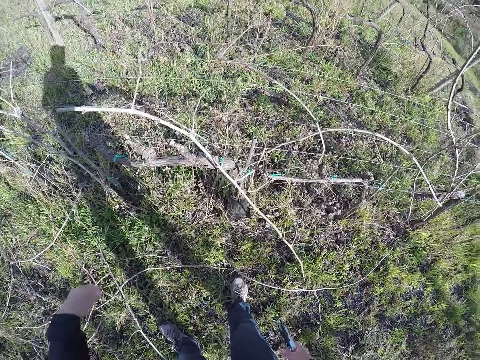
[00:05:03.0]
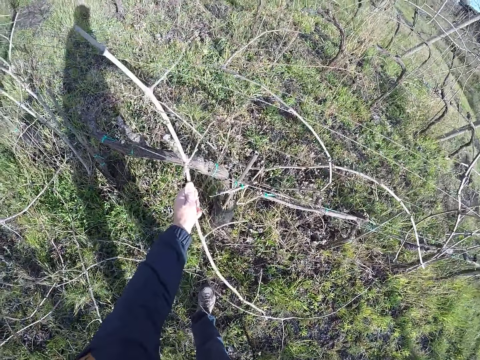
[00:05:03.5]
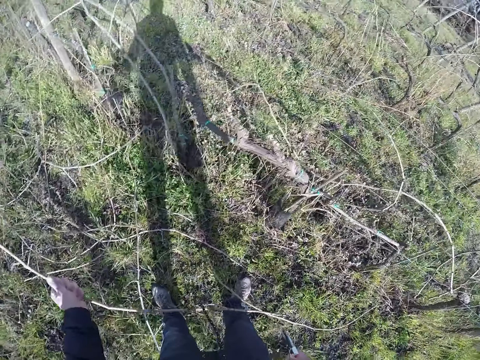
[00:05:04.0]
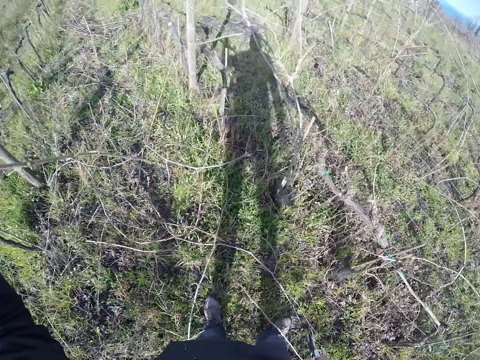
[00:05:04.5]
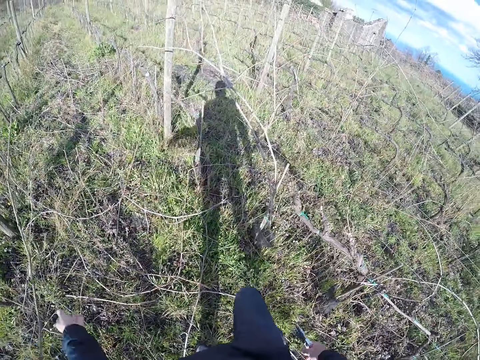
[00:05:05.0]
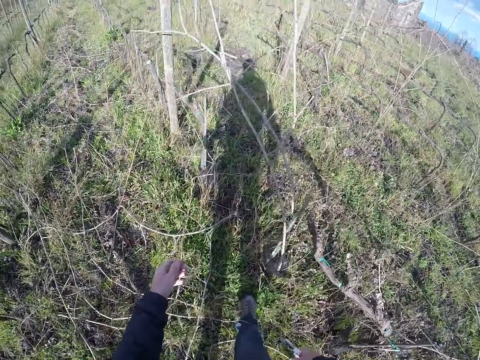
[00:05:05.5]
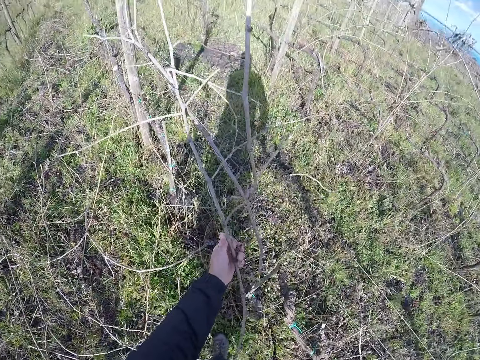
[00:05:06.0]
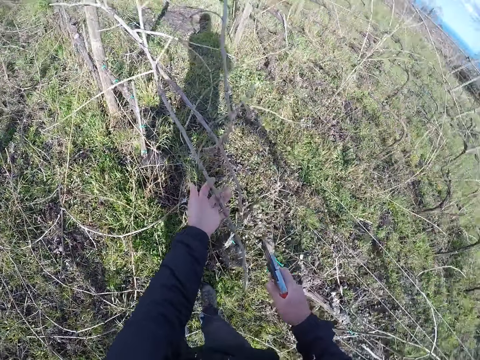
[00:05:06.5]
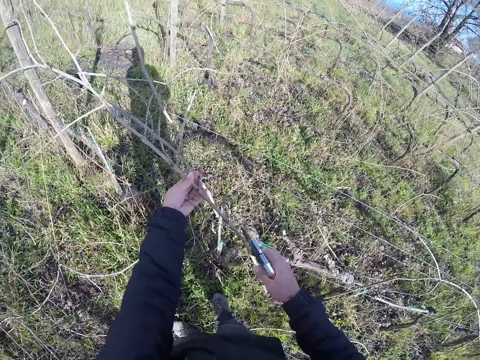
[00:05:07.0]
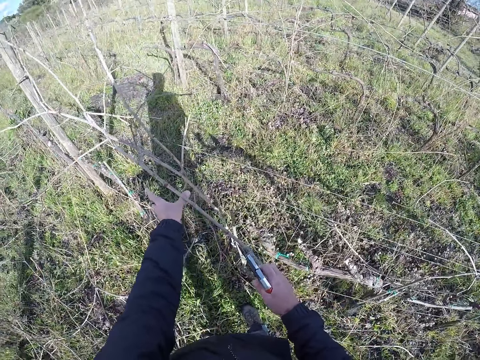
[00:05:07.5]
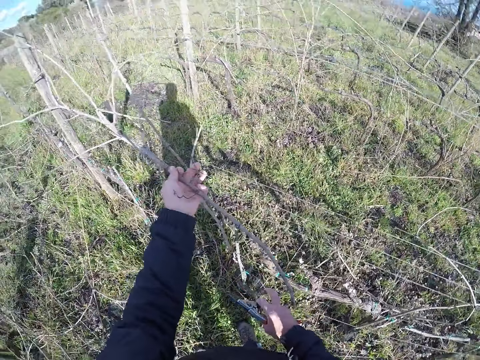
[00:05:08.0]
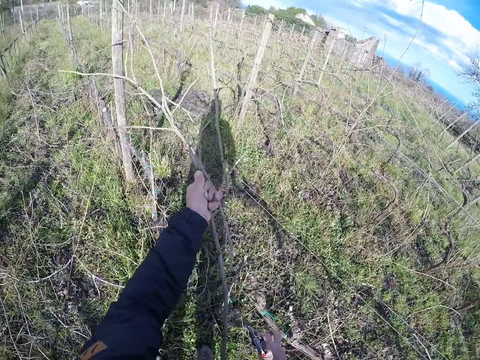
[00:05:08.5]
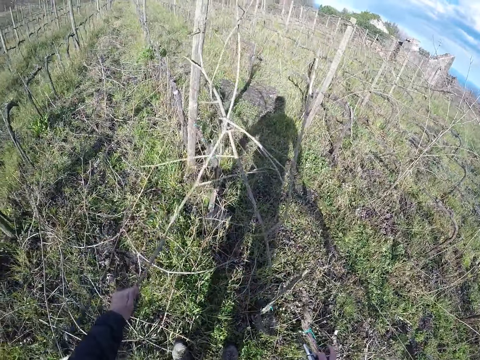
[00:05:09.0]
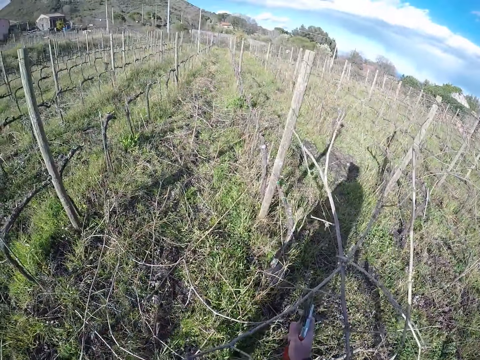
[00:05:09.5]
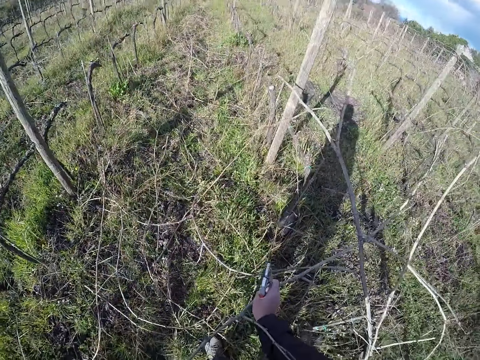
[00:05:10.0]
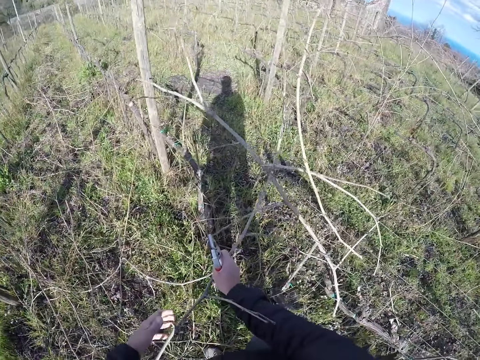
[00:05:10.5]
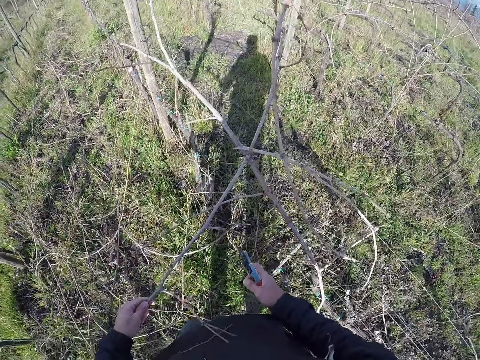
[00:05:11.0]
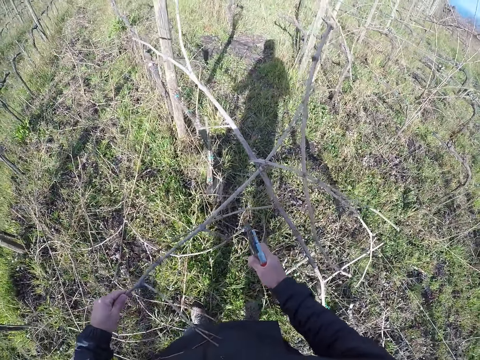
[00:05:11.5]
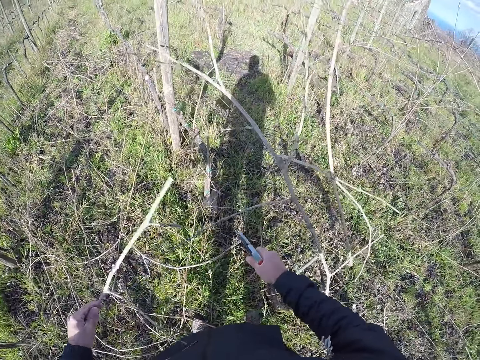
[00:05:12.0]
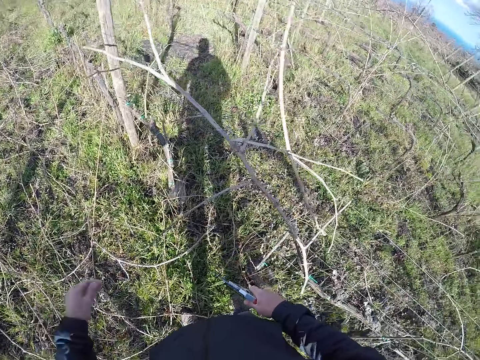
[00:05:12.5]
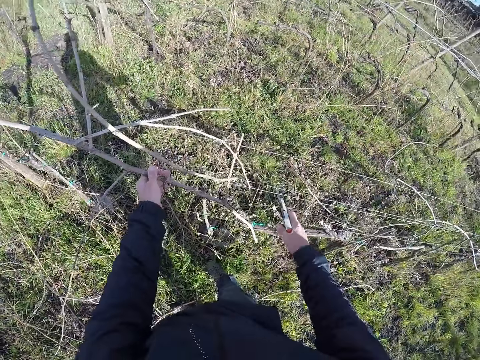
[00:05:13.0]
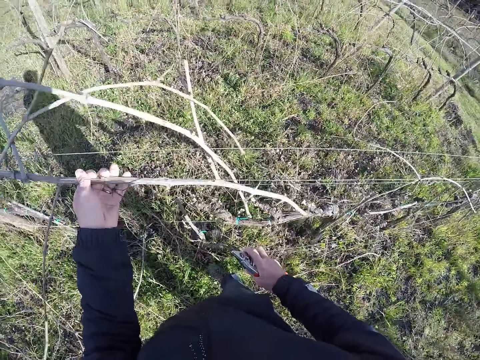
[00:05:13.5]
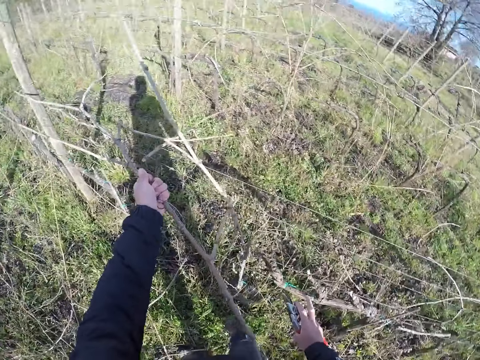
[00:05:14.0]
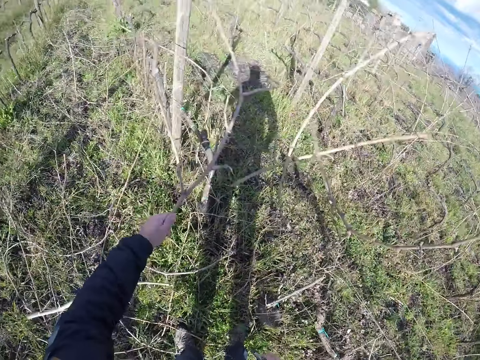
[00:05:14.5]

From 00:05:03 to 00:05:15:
The camera wearer pulls out a twig from the wire fence with his left hand. He drops the twig on the ground. He pulls out a twig from the wire fence with both hands. He pulls a branch. He cuts the twig with a pruner in his right hand. He drops the twig on the ground with his left hand. He pulls out a twig from the wire fence with his left hand.

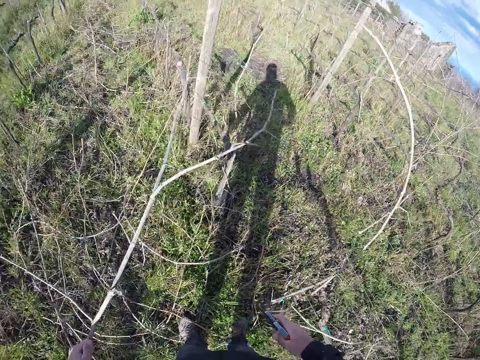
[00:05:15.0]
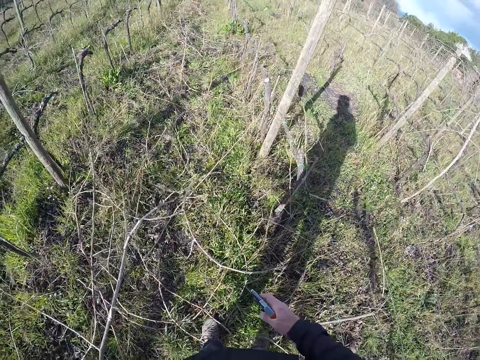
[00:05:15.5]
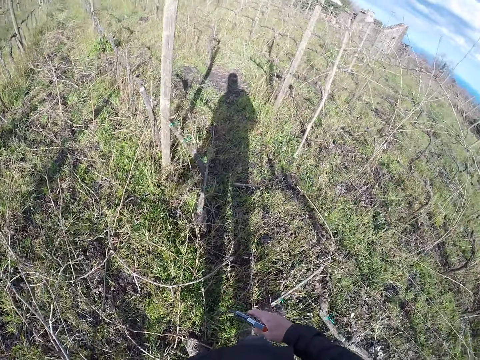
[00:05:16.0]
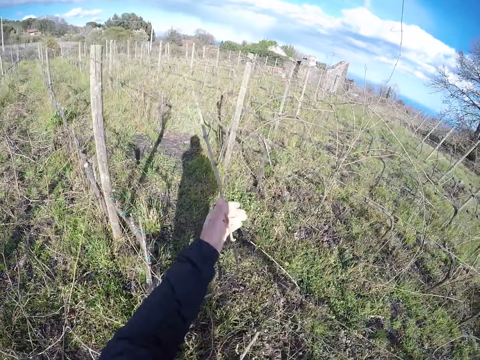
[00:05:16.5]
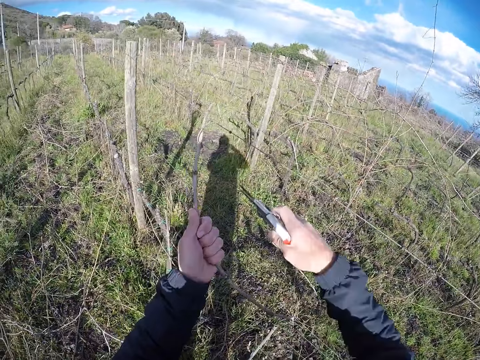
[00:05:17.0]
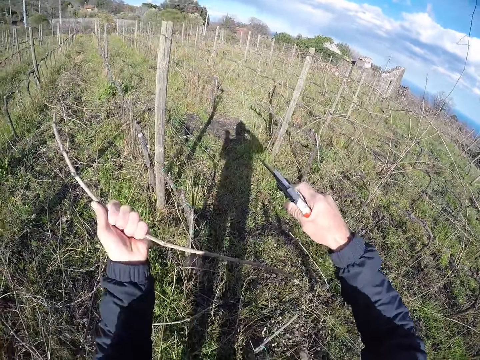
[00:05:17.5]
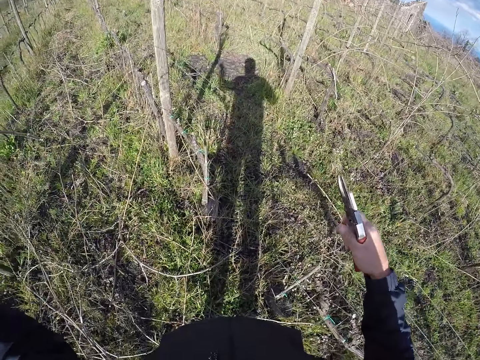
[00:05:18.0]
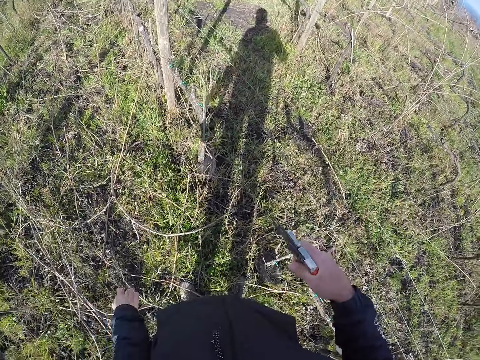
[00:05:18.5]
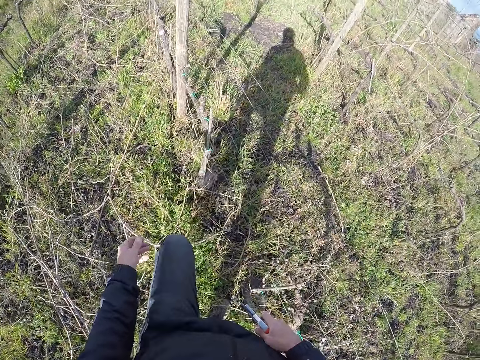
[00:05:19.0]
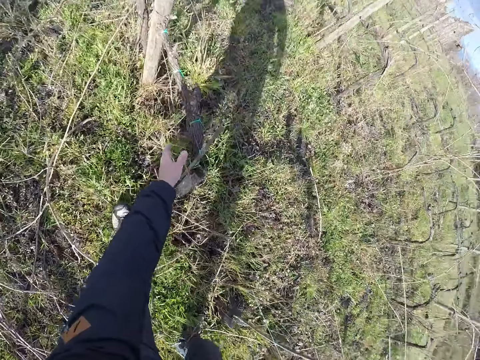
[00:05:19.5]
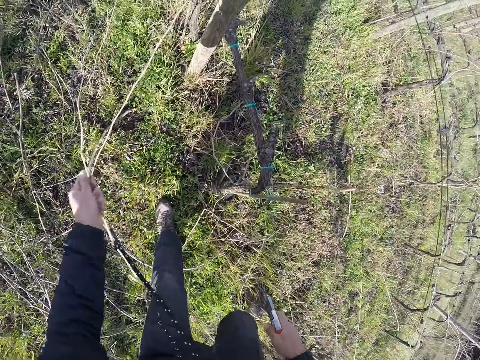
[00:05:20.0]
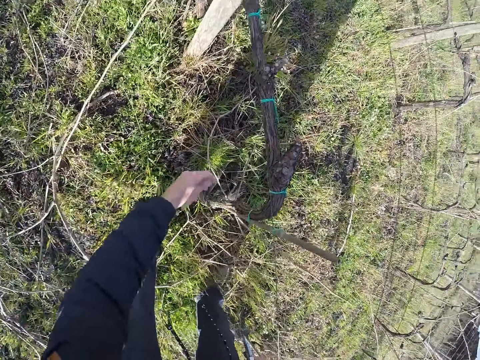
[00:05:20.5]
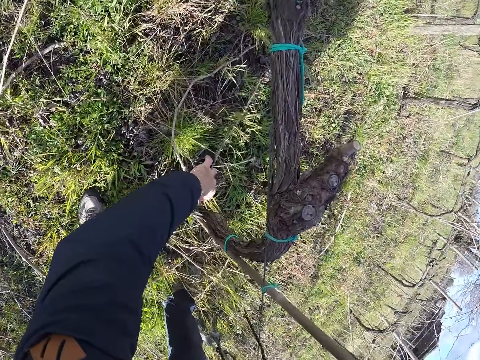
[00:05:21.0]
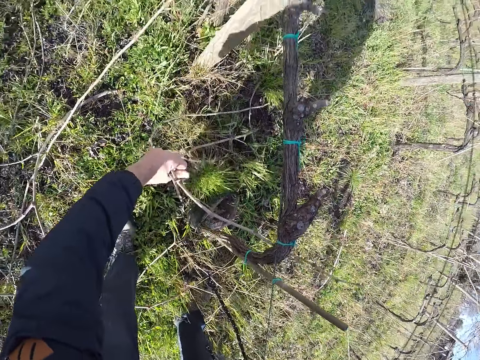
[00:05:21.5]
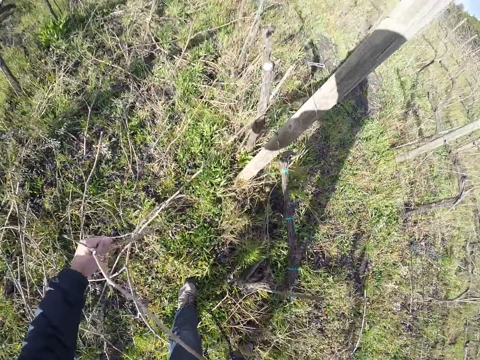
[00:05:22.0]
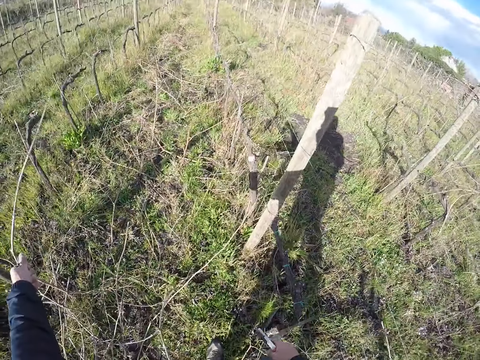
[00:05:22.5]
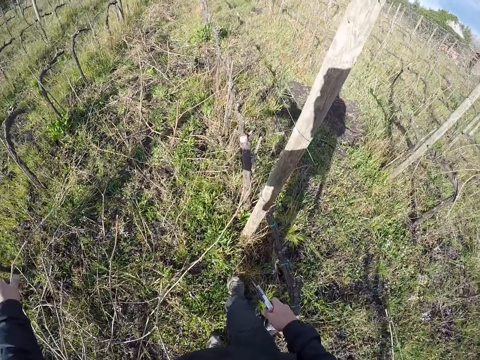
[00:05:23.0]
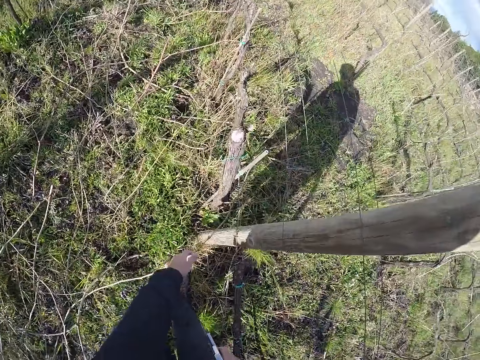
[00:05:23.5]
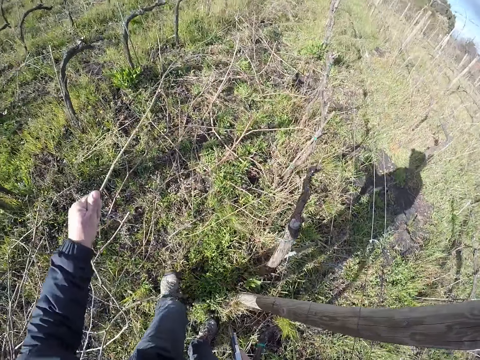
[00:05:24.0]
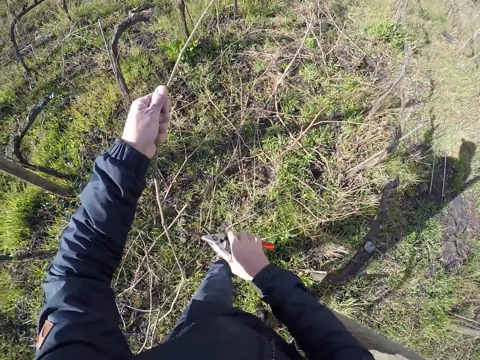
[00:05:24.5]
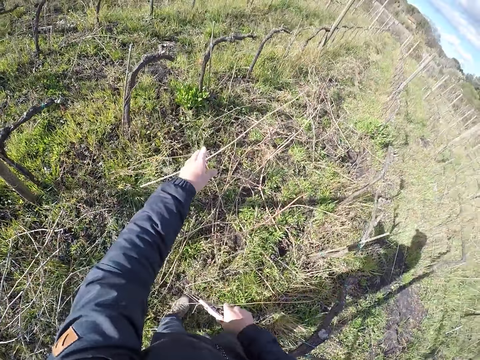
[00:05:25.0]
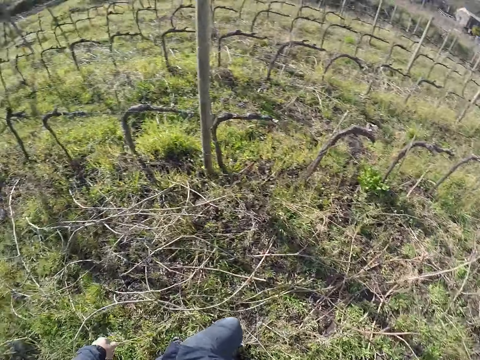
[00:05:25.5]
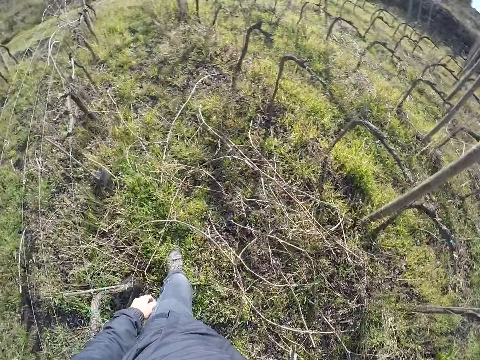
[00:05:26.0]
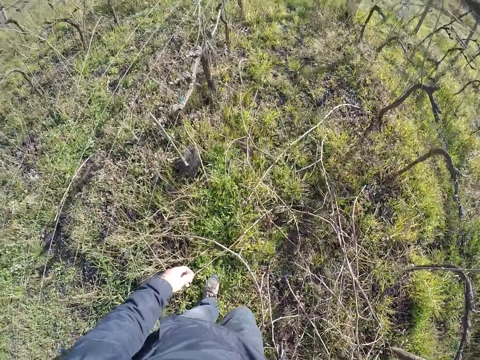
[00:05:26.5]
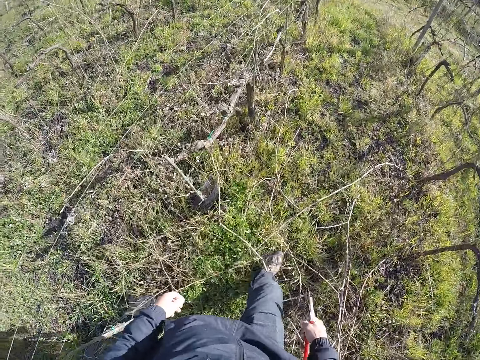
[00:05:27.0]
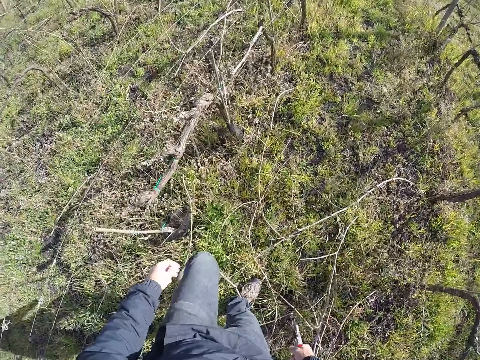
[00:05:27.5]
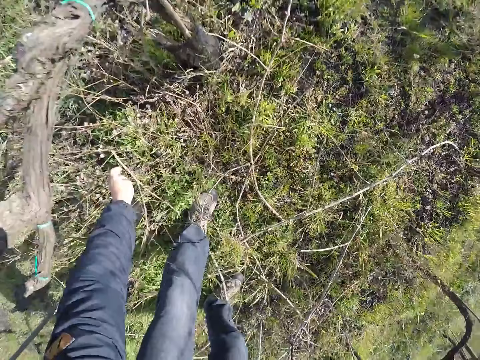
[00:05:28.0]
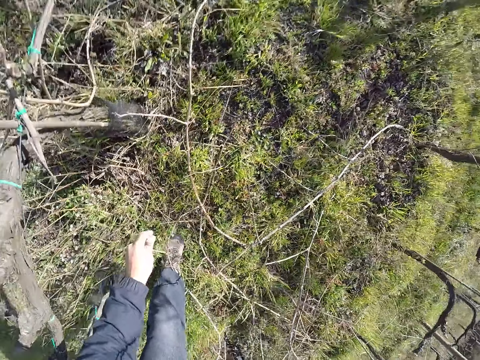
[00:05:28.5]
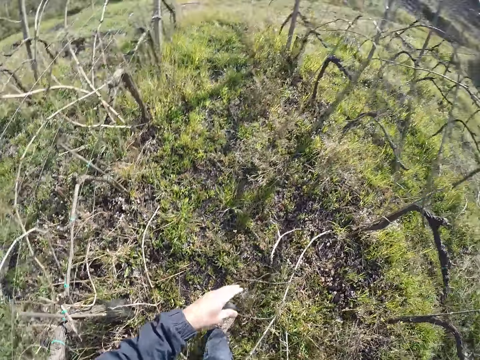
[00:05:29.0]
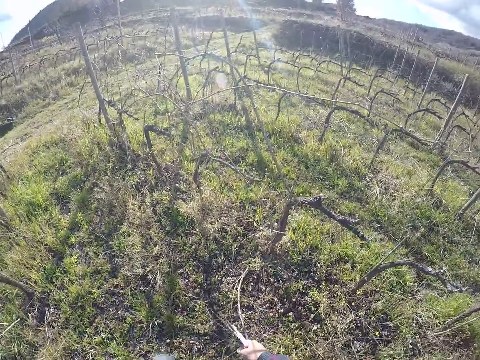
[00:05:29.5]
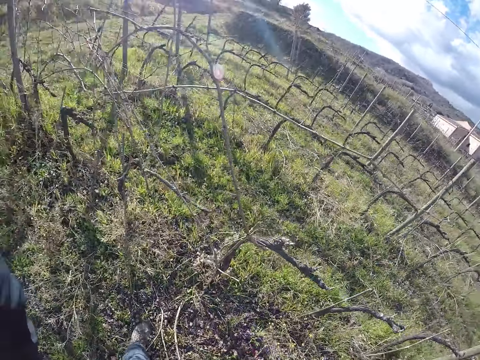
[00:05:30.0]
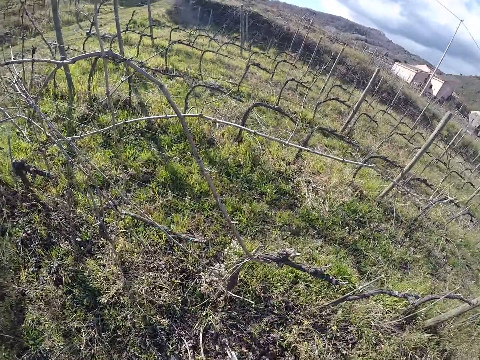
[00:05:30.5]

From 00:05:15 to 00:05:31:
The camera wearer drops the twig on the ground. He pulls out a twig from the wire fence with his left hand. He cuts the twig with the pruner in his right hand. He drops the twig on the ground. He removes a twig from the wire fence with his left hand. He drops the twig on the ground. He pulls out a twig from the wire fence with his left hand. He drops the twig on the ground. He pulls out a twig from the wire fence with his left hand. He cuts the twig with the pruner in his right hand. He drops the twig on the ground. He walks around. He picks up a twig from the ground with his left hand. He drops the twig on the ground.
